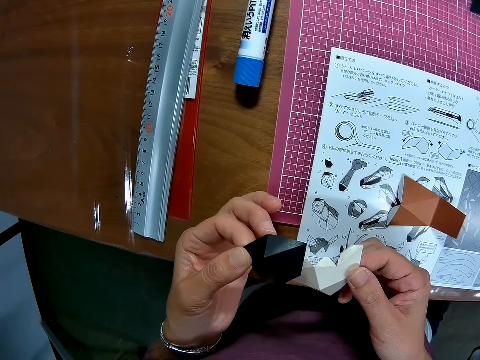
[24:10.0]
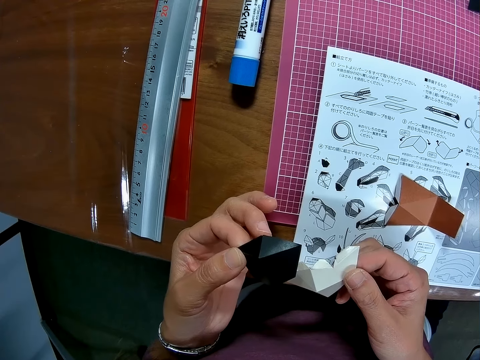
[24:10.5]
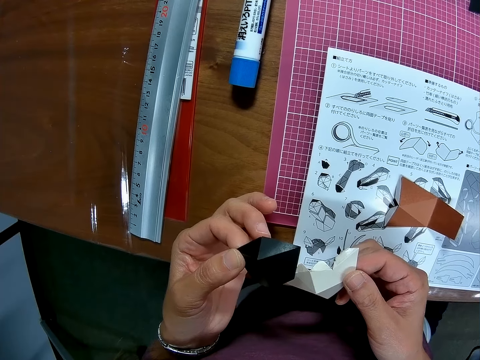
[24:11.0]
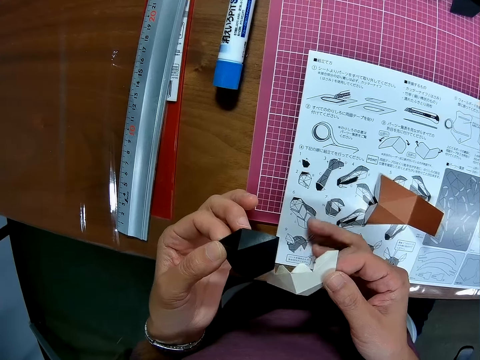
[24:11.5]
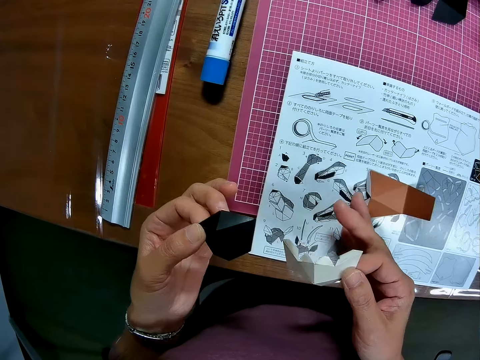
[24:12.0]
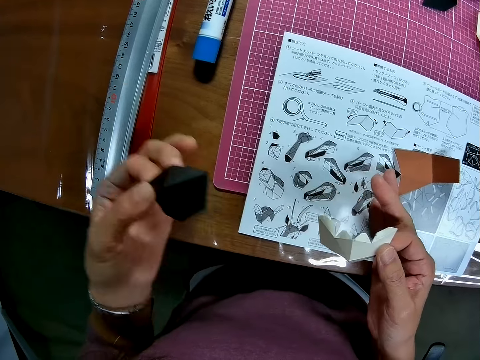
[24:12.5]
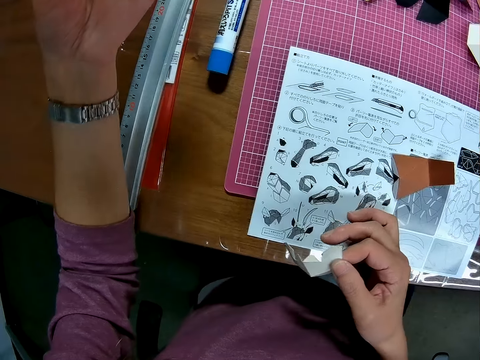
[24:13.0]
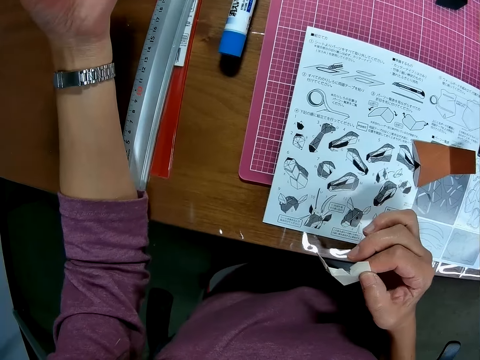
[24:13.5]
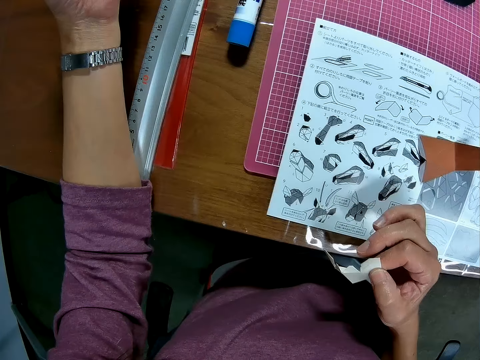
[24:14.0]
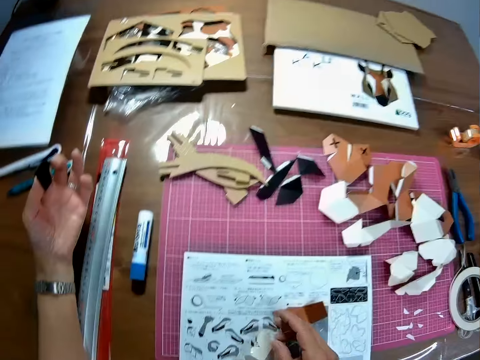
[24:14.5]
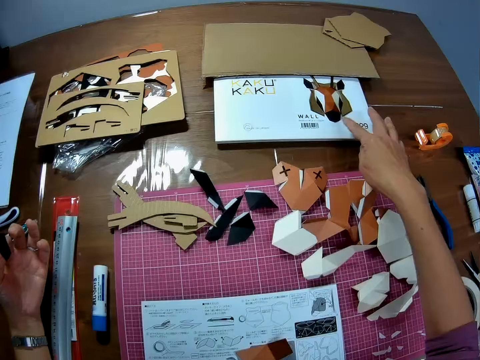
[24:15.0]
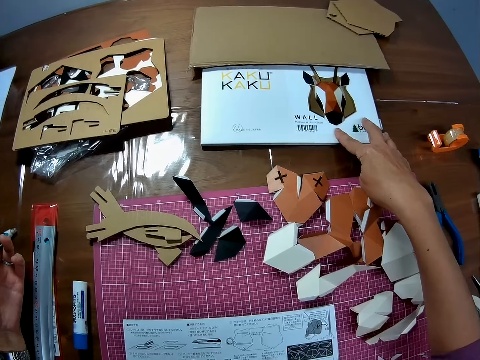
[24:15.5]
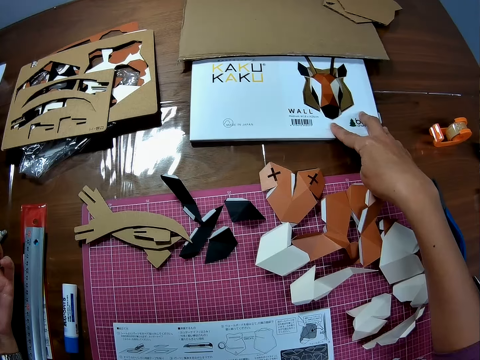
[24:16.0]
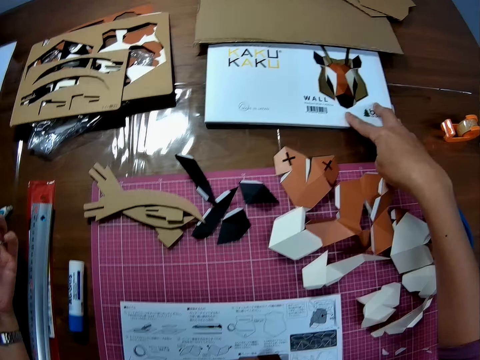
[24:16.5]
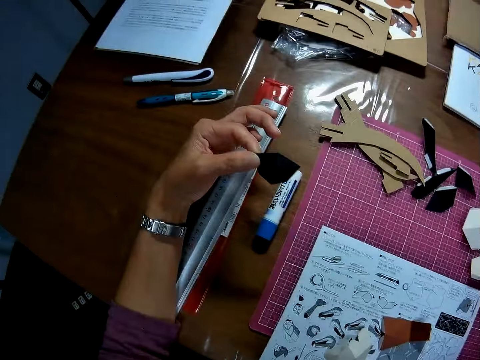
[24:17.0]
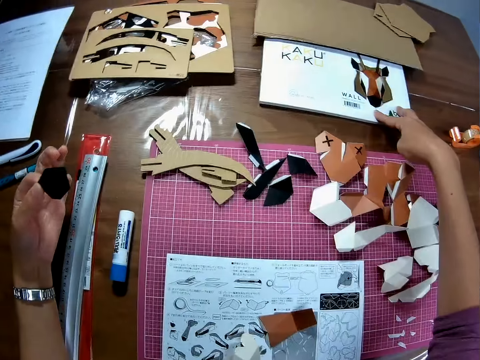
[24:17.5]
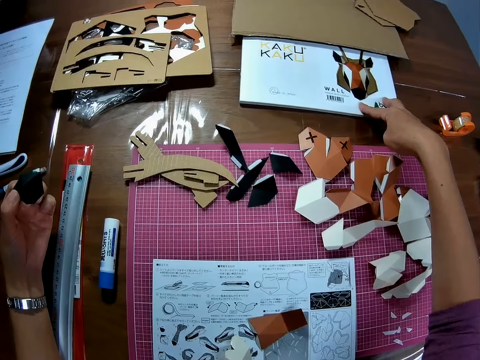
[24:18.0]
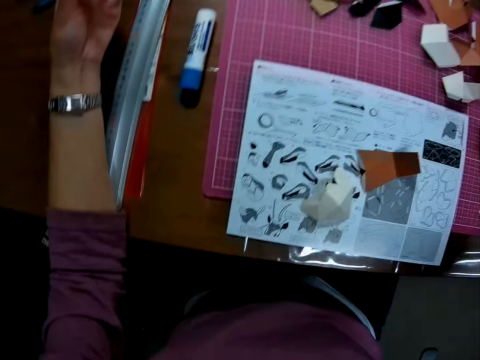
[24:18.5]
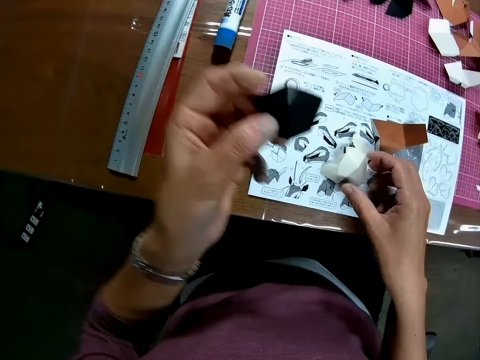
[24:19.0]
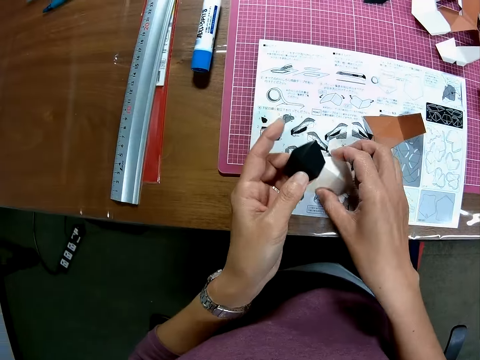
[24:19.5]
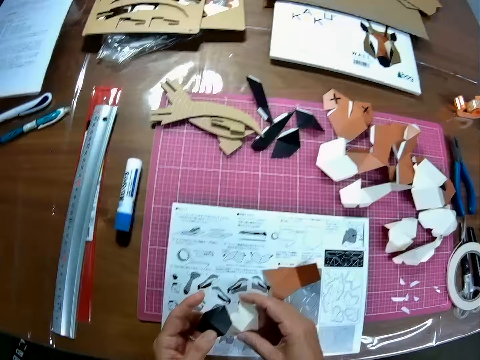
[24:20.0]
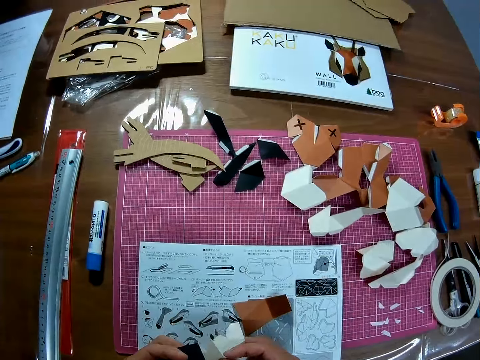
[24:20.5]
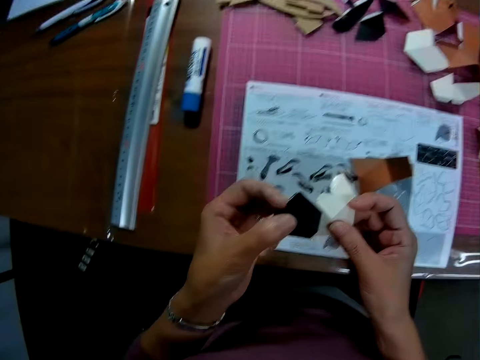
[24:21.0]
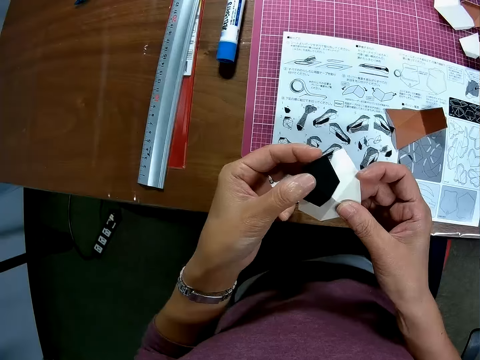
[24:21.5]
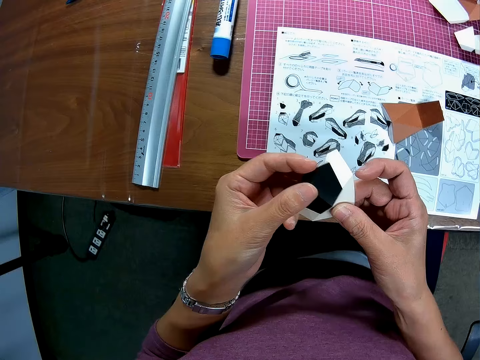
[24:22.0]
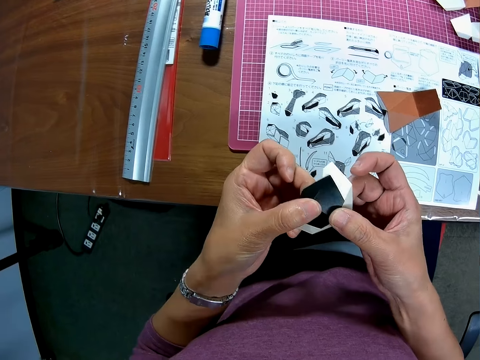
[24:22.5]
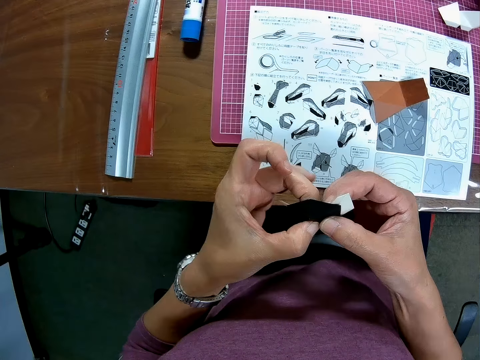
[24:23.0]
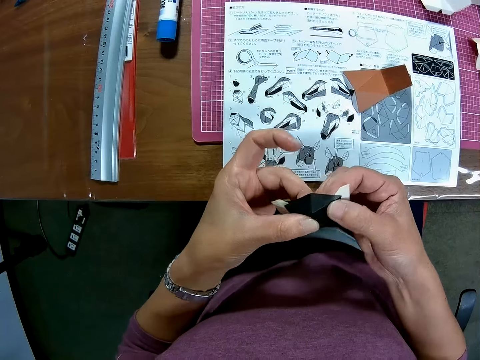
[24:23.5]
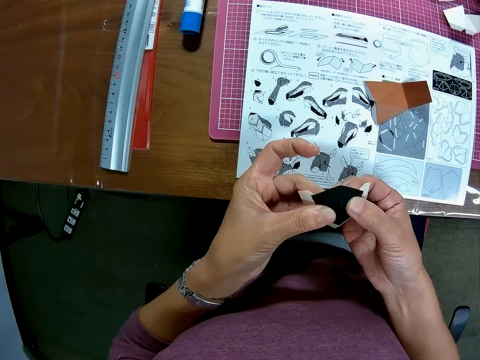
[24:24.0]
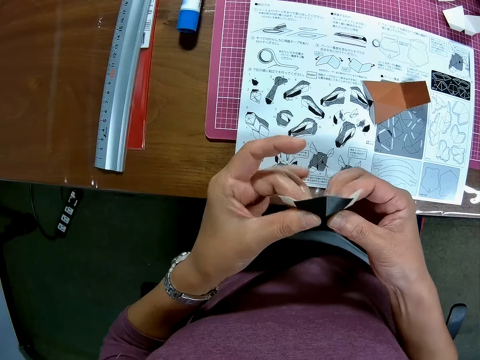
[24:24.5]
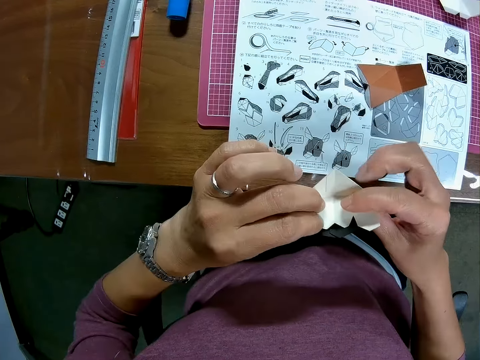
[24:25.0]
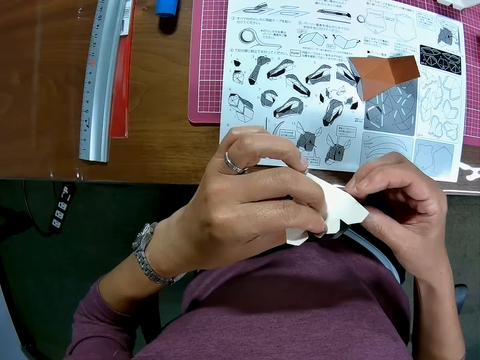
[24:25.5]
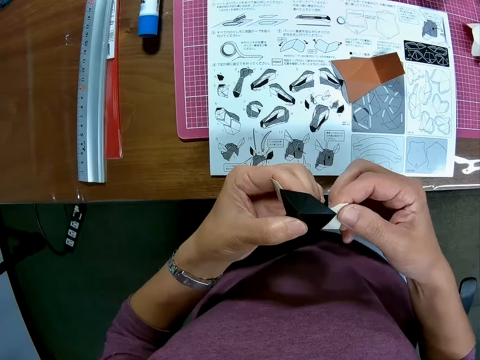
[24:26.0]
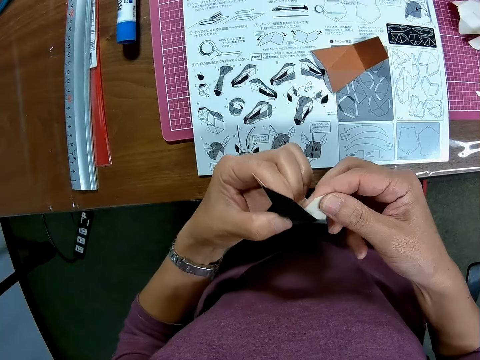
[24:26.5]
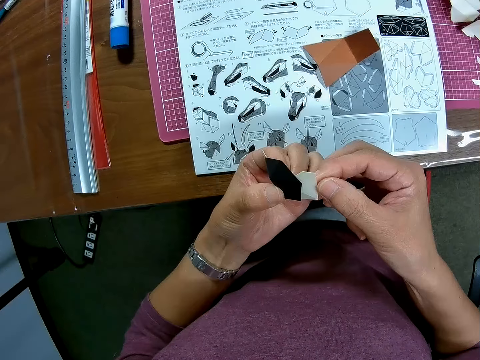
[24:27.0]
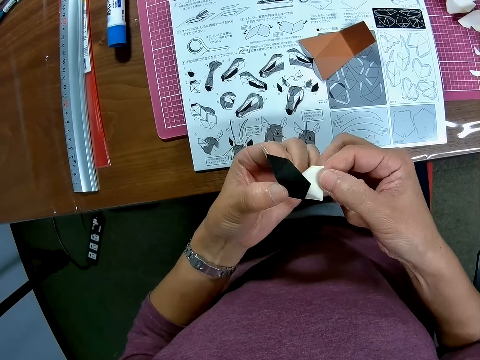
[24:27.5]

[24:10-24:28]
The camera wearer moves the brown papercraft aside on the table with his right hand. He stretches the hand. He drops the white papercraft piece on the table. He touches the pack of the papercraft on the table. He picks up the white papercraft piece from the table. He joins the black and white papercraft pieces together.

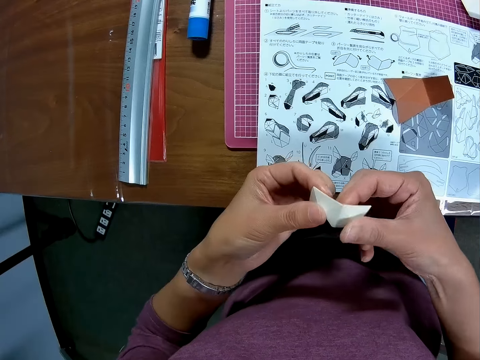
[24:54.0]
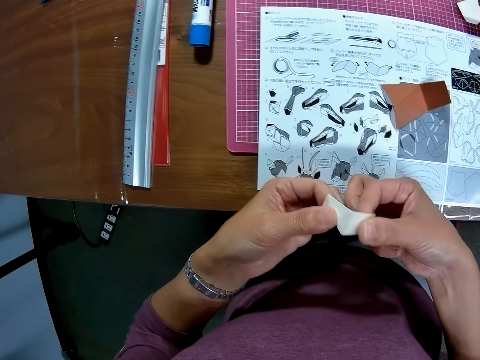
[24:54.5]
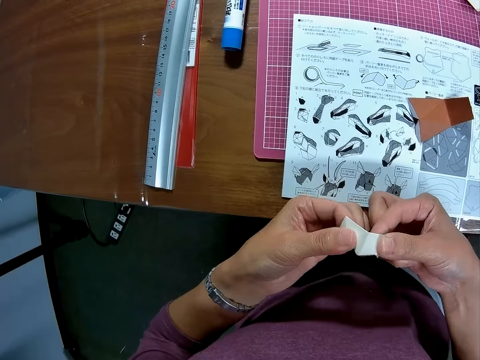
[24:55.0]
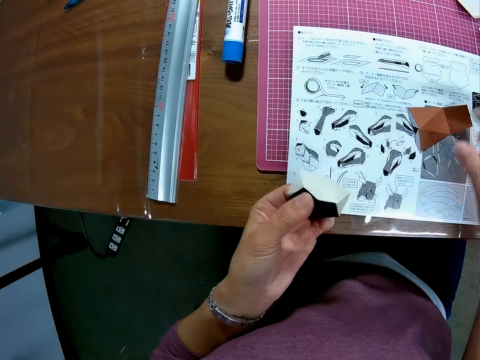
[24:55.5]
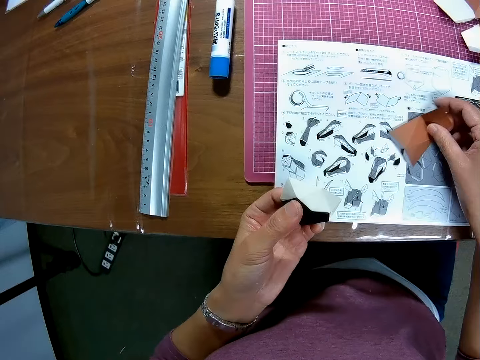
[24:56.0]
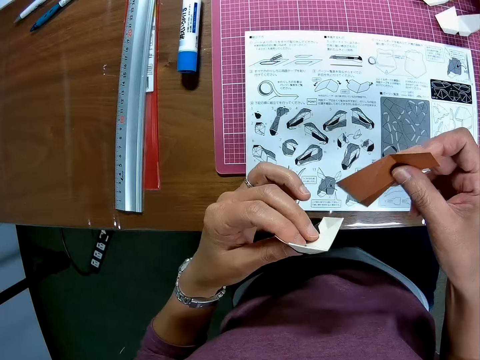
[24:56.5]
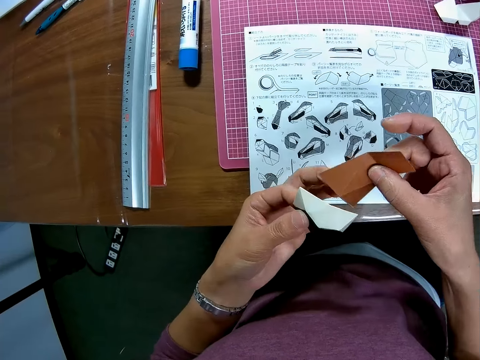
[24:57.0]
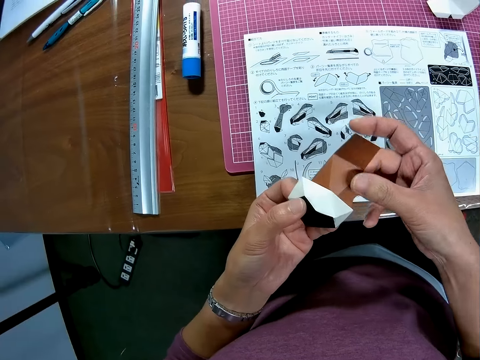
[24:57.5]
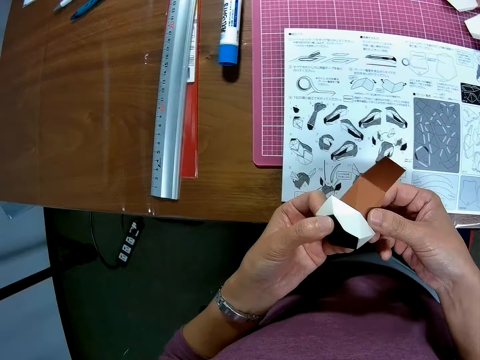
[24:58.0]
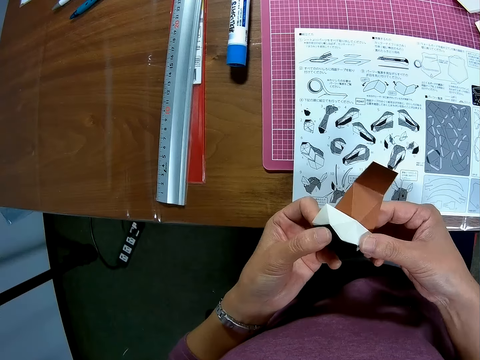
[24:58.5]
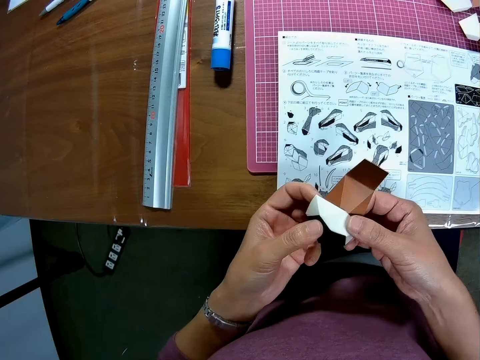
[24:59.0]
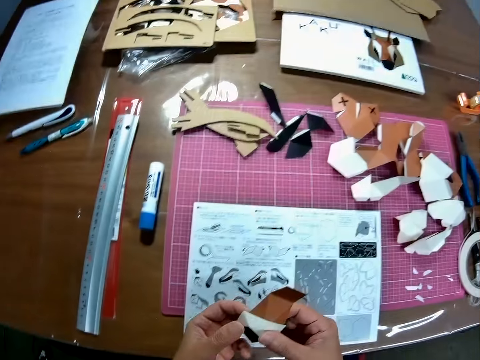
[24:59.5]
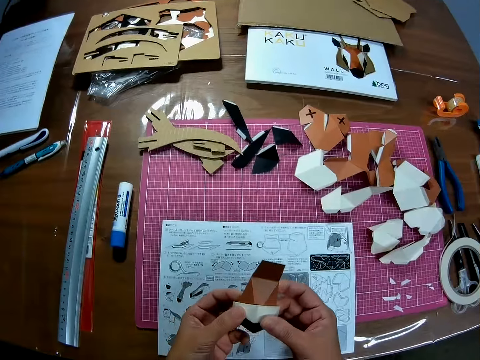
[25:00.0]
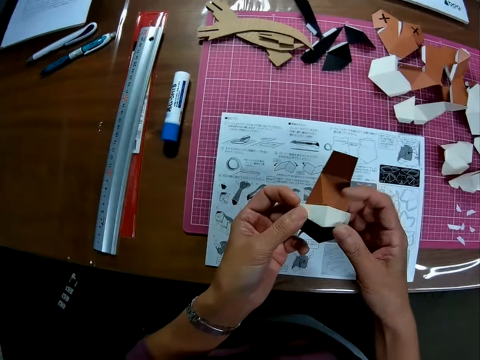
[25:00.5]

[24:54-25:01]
The camera wearer picks up the brown papercraft piece from the table. They join the brown papercraft piece with the white and black papercraft pieces.
